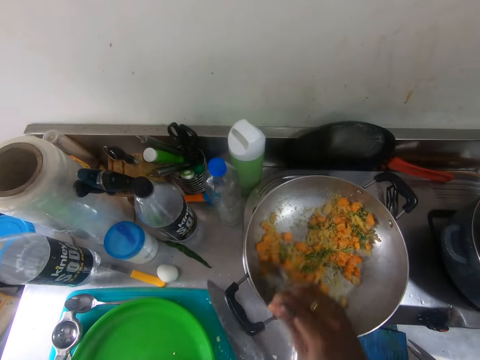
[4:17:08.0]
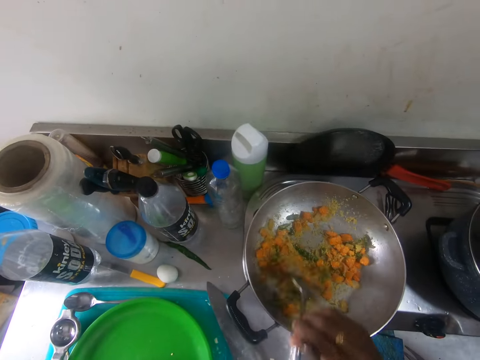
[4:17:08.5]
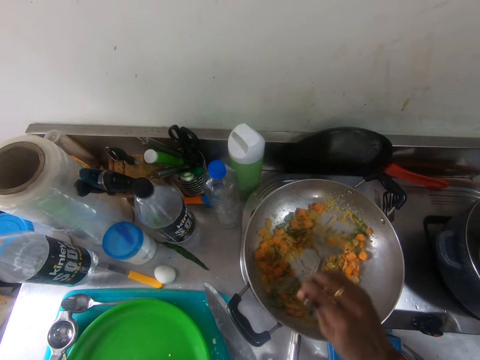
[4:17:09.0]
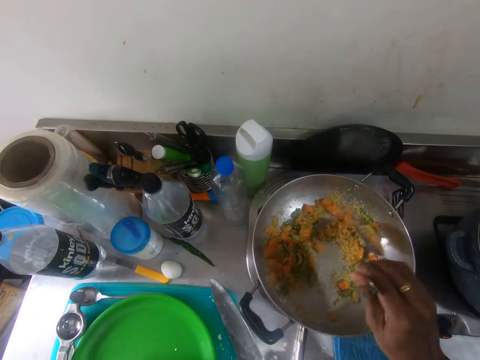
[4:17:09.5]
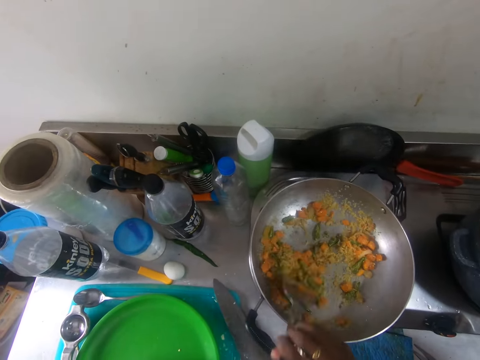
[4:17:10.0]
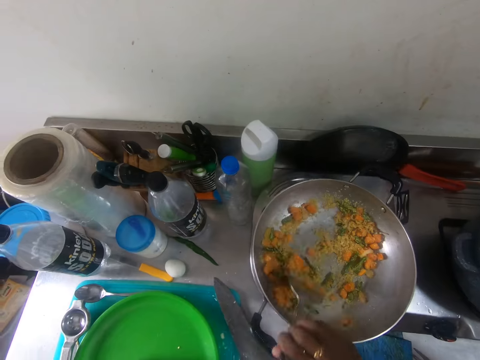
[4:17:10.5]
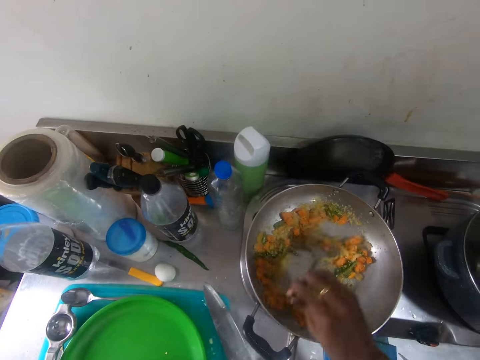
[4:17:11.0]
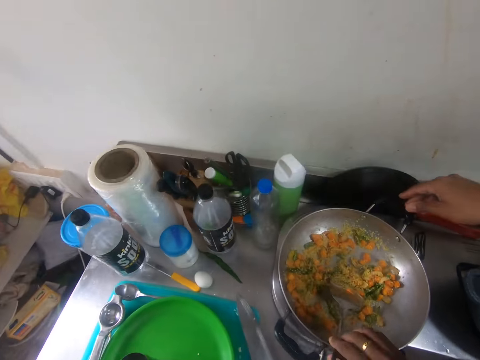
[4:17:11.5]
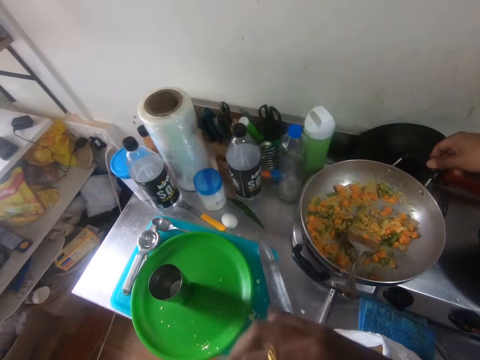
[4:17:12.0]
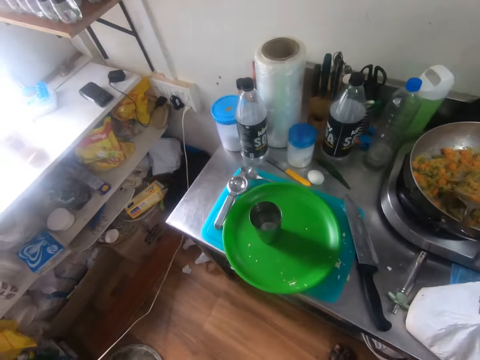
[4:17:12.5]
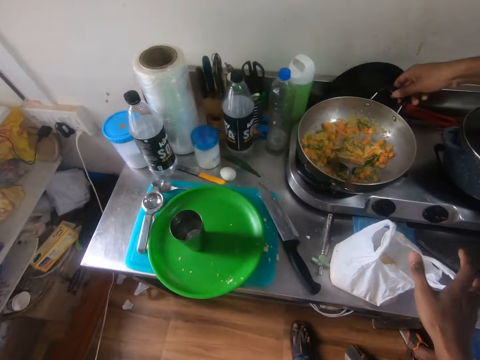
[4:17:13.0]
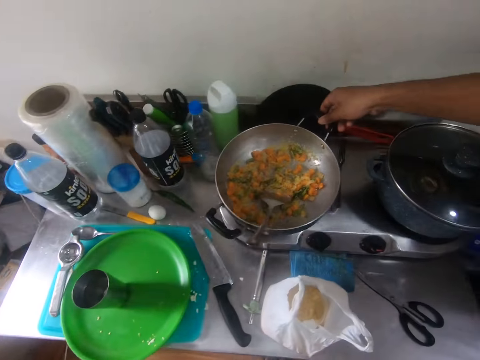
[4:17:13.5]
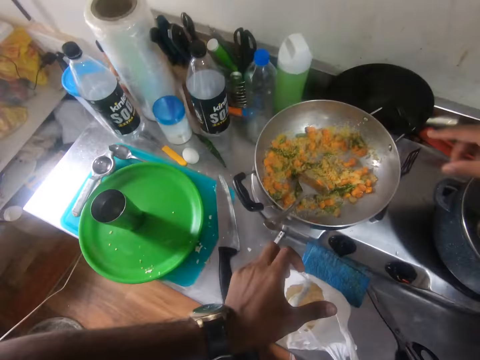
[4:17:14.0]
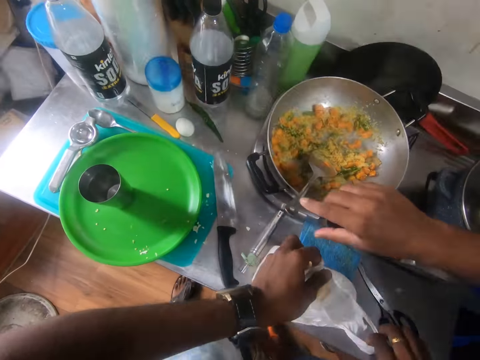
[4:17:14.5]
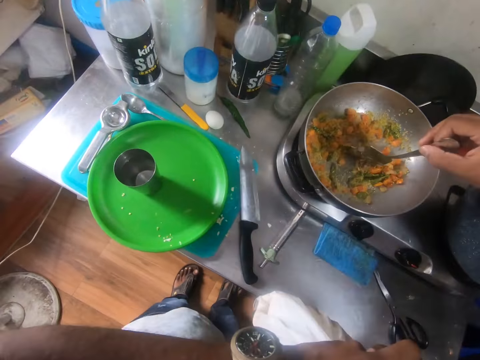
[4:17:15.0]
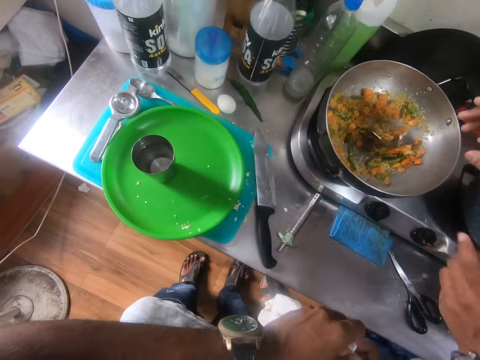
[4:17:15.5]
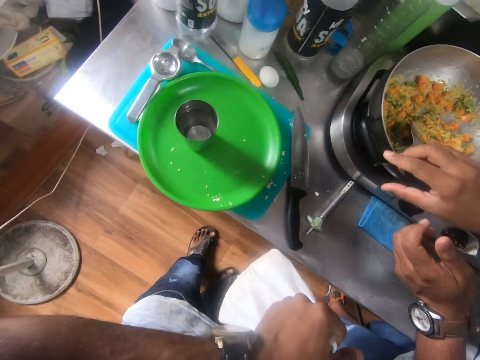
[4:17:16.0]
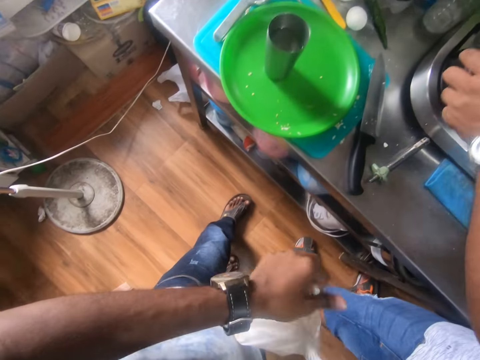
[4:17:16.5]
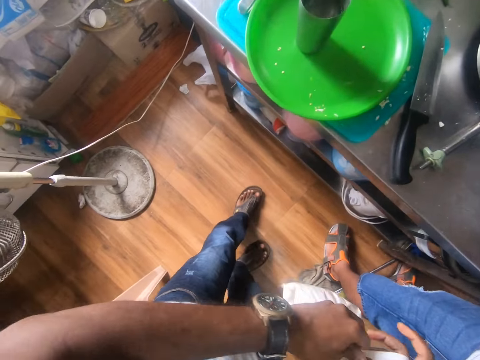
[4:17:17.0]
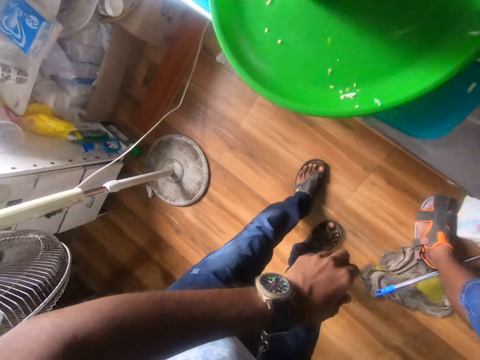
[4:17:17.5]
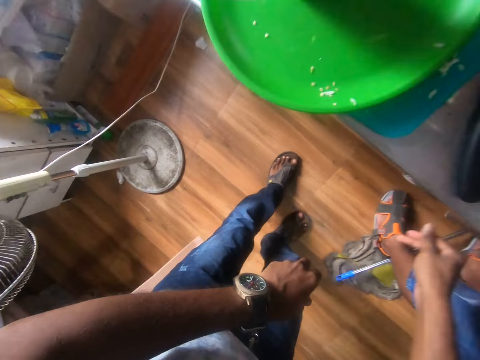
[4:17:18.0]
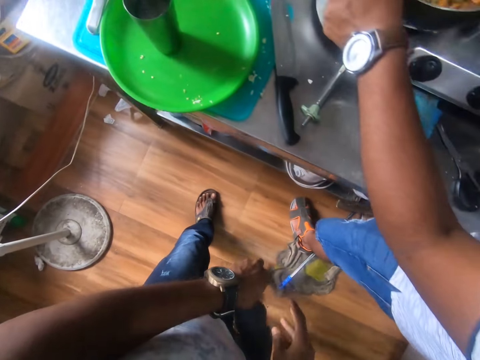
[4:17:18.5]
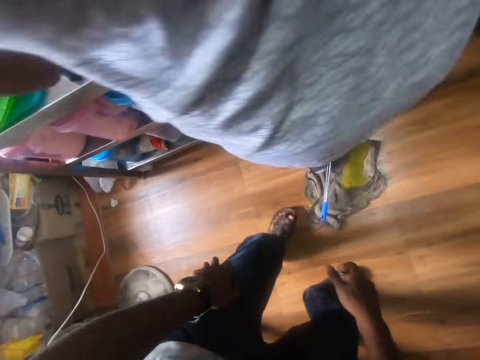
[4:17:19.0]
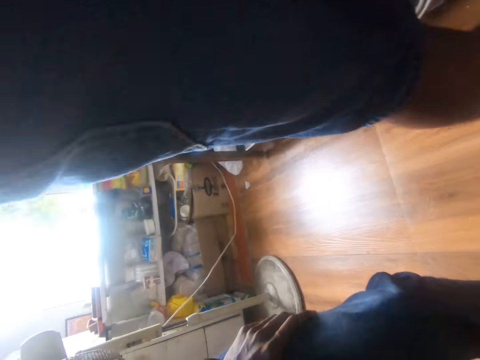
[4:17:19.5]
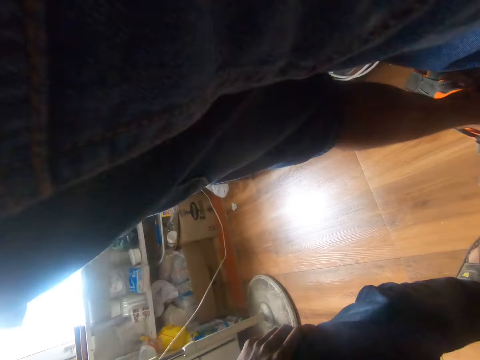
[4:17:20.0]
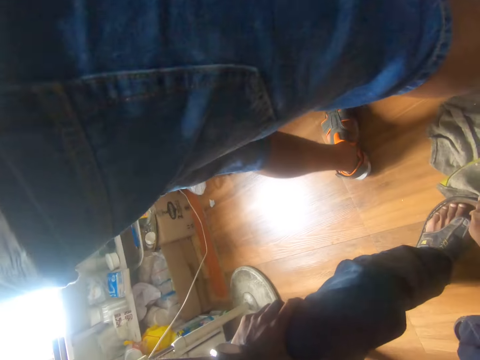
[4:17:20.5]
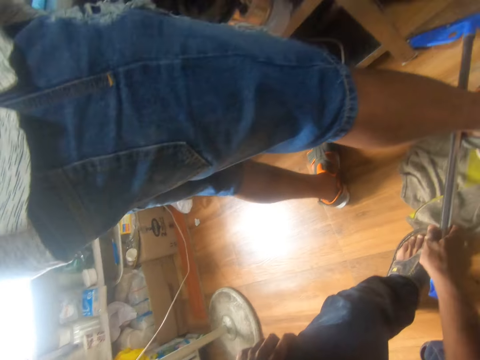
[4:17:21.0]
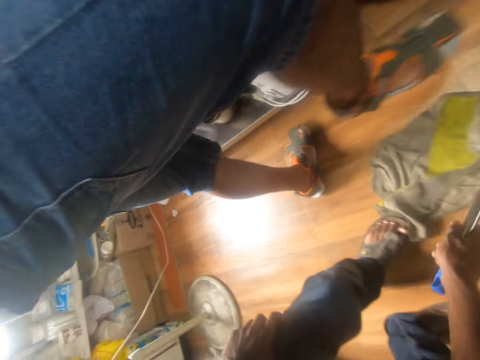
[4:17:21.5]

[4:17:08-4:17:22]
A man holds the pot with his right hand. The camera wearer drops the stirring spoon in the pot with his right hand. He picks up the plastic bag on the cabinet with his hands. The man picks up the stirring spoon in the pot with his right hand and stirs the food with a spatula. The camera wearer ties the plastic bag with his hands. The man holds the pot with his left hand. The camera wearer drops the plastic bag in the cabinet with his right hand. He picks up a broom on the floor with his right hand.

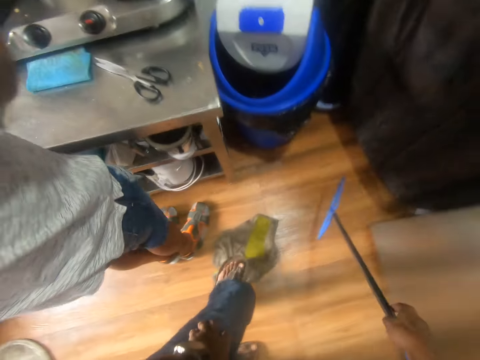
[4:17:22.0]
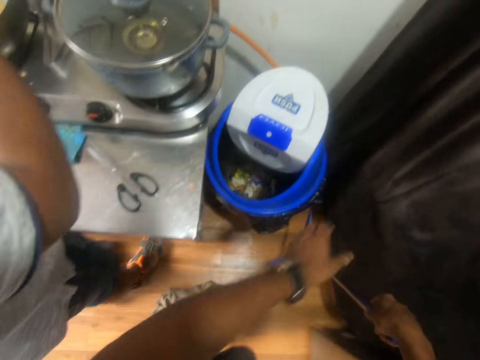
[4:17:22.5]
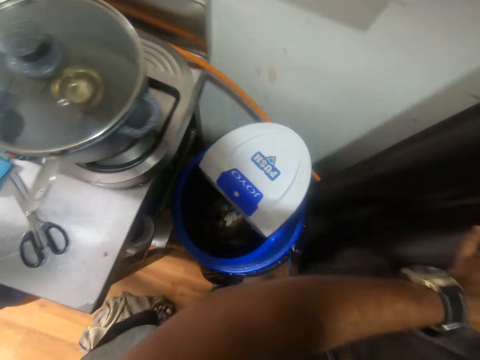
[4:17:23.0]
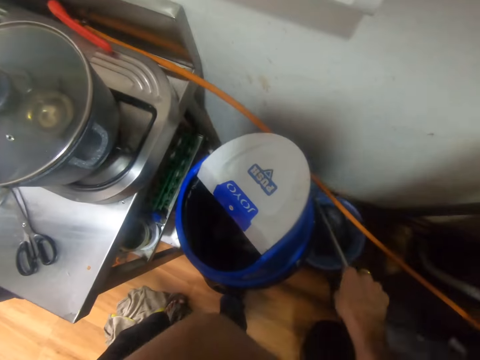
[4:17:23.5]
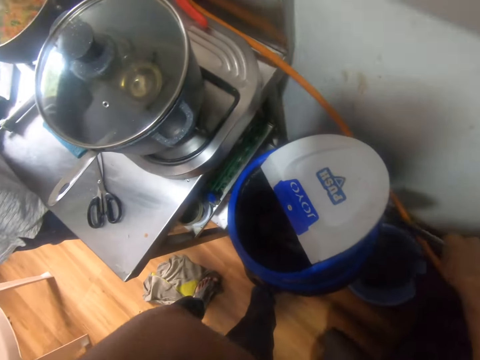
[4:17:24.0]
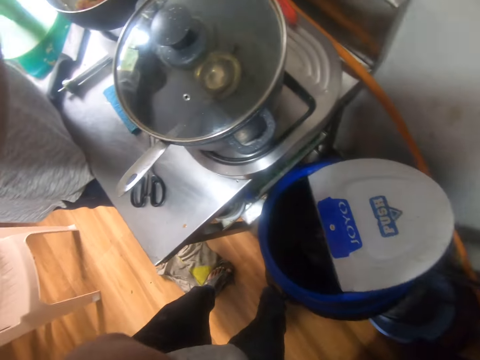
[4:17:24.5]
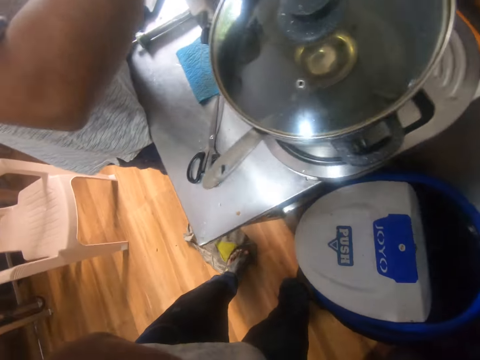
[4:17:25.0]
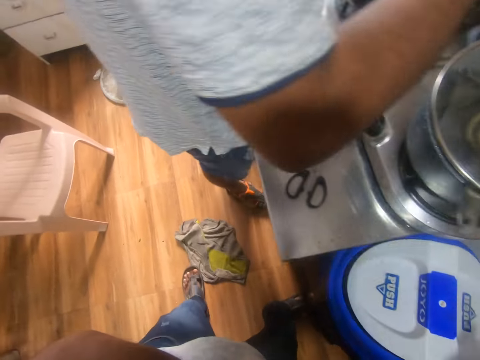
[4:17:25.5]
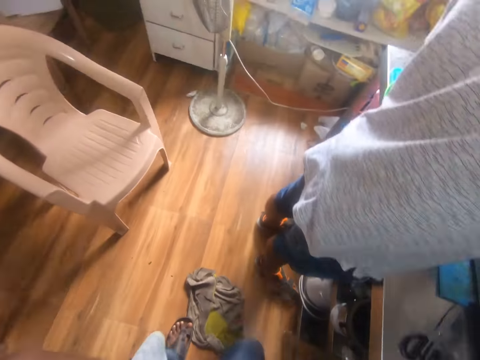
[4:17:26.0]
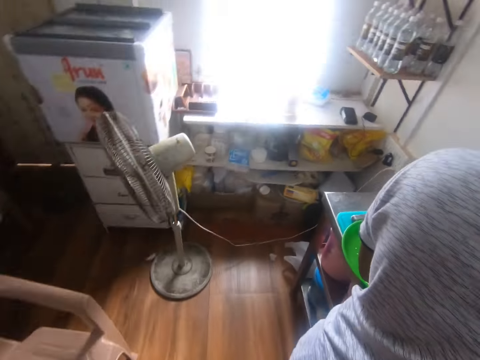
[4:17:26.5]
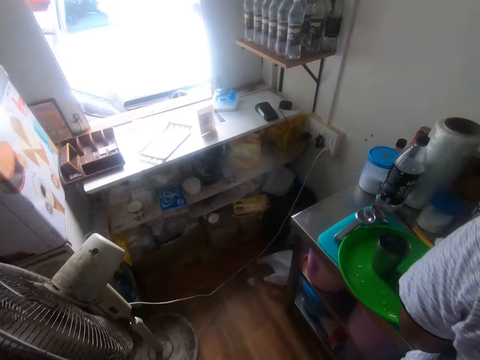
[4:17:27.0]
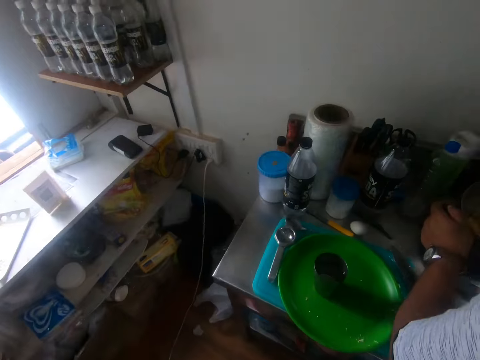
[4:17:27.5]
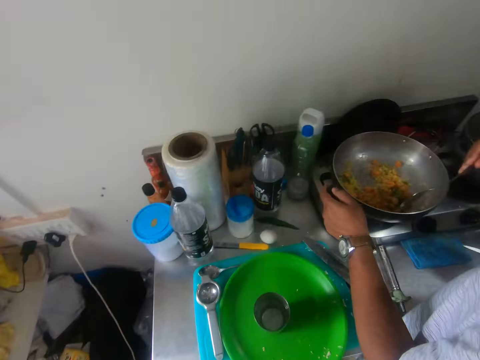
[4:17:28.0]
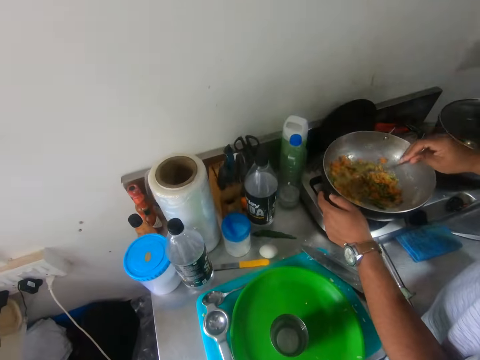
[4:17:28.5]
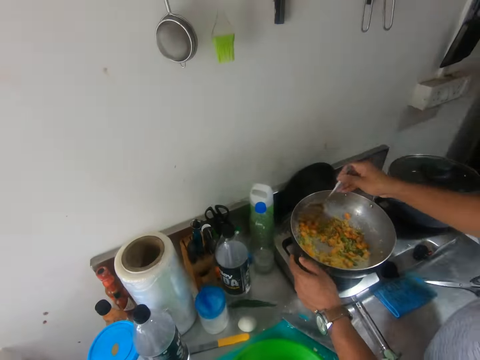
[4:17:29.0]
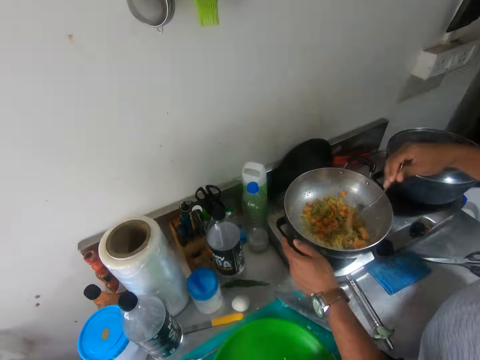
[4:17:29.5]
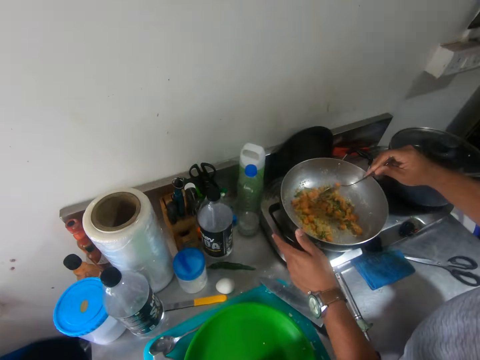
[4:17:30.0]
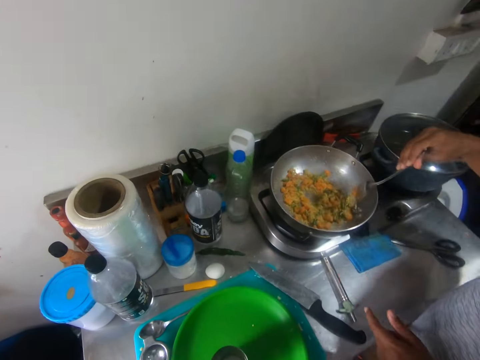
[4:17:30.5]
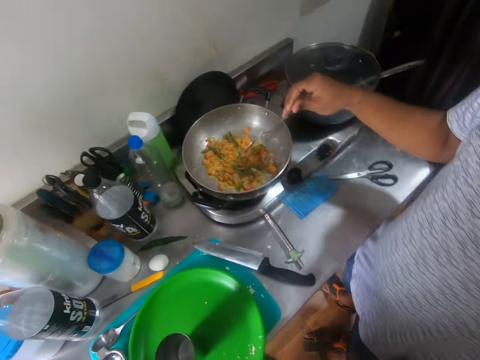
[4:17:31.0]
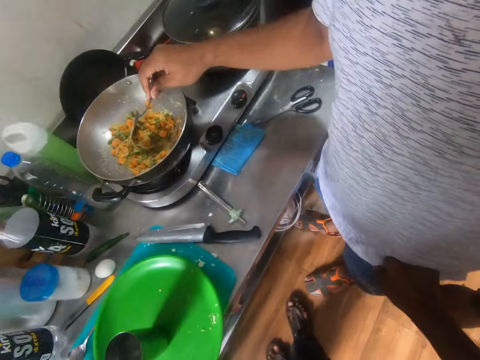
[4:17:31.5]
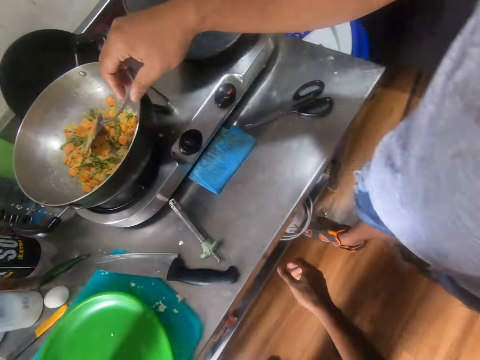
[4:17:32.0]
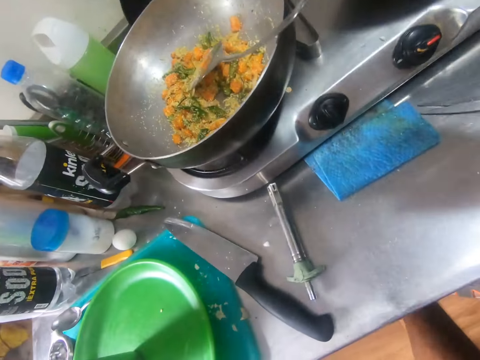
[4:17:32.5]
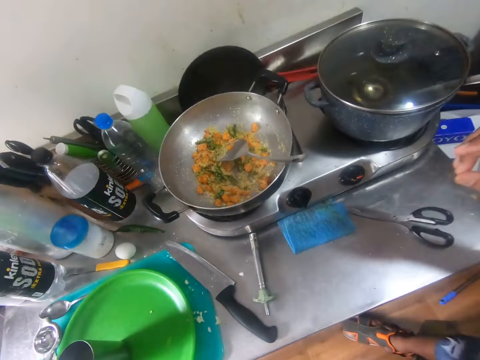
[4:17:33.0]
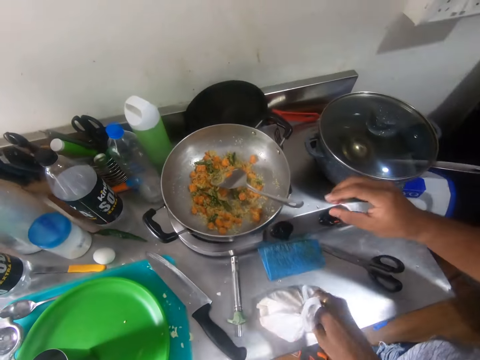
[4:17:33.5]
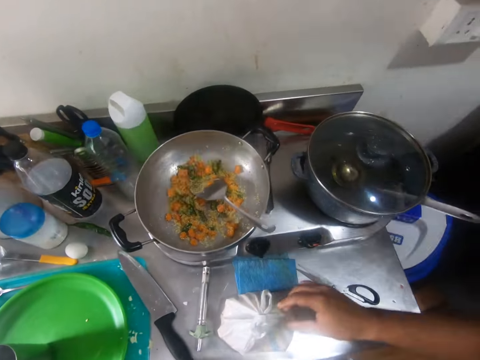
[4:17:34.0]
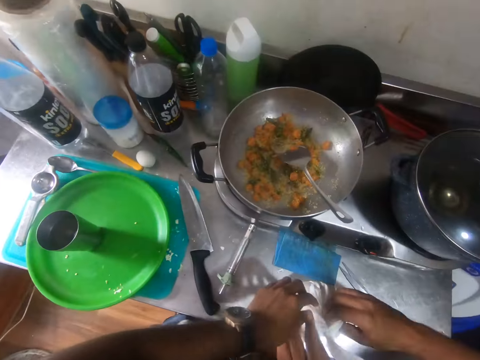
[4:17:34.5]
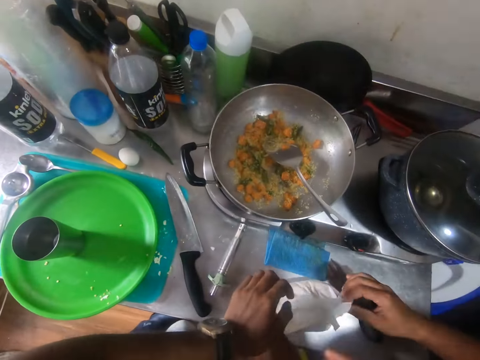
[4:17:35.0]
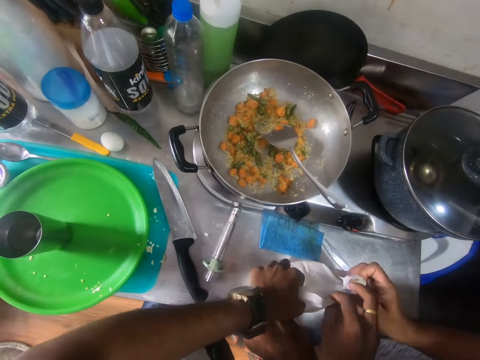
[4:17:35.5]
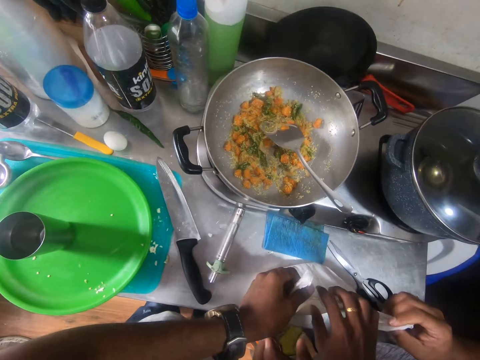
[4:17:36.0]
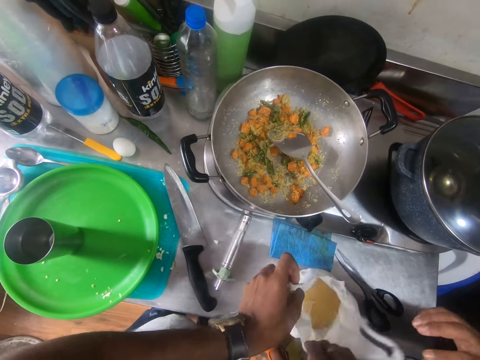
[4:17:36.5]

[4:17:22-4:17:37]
The camera wearer pulls a curtain with his left hand. He drops the broom behind a waste bin on the floor with his right hand. He swings the dustbin lid. A man stirs the food with a spatula. The camera wearer shoves the man with his right hand. The man drops the stirring spoon in the pot with his right hand. The camera wearer picks up the plastic bag in the cabinet under the table with his right hand. He drops the plastic bag on the cabinet with his right hand. The camera wearer and the man untie the plastic bag with their hands.
